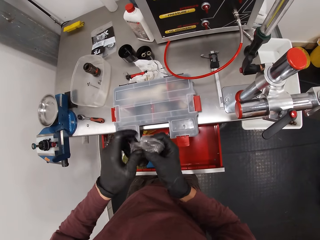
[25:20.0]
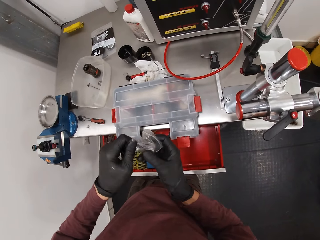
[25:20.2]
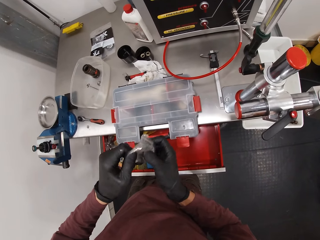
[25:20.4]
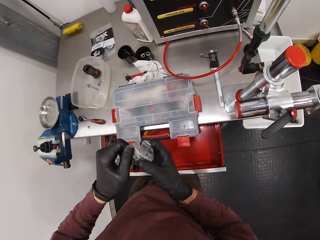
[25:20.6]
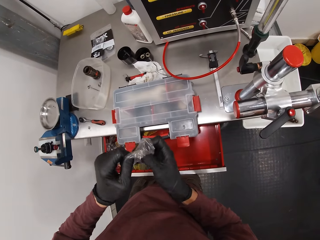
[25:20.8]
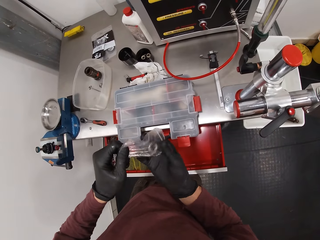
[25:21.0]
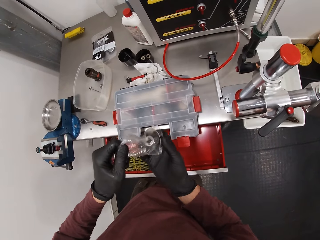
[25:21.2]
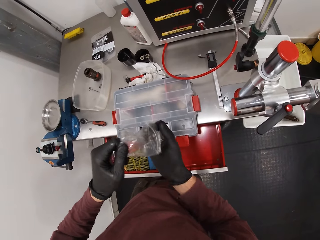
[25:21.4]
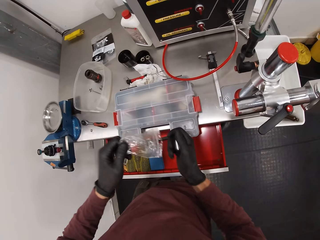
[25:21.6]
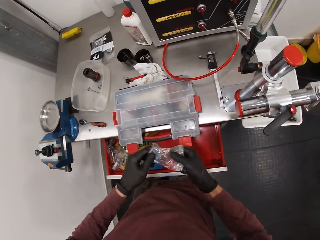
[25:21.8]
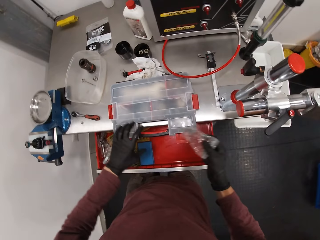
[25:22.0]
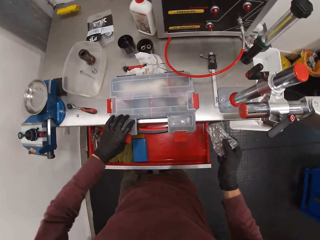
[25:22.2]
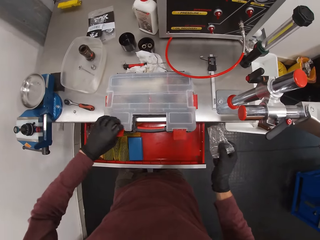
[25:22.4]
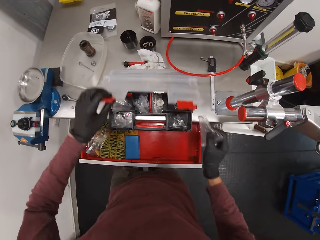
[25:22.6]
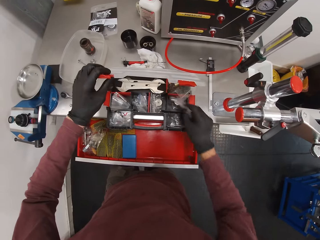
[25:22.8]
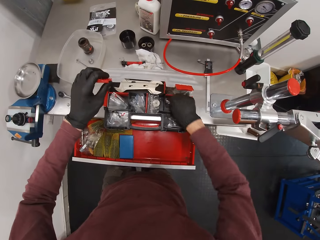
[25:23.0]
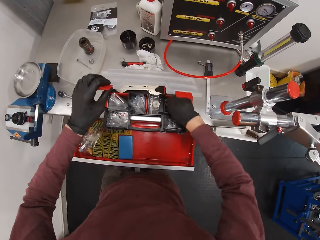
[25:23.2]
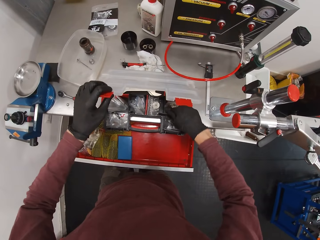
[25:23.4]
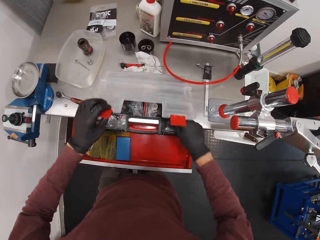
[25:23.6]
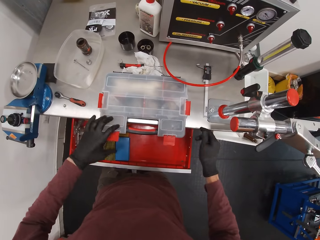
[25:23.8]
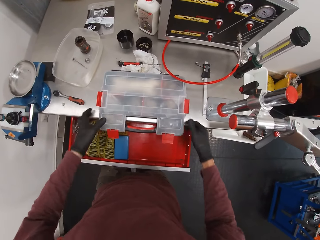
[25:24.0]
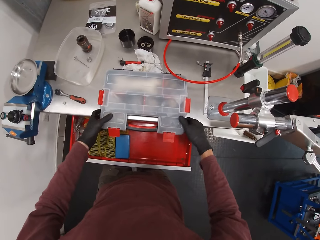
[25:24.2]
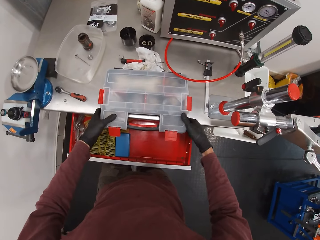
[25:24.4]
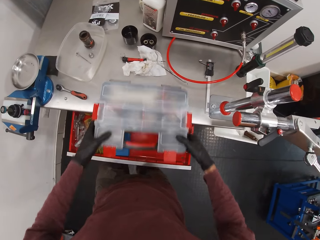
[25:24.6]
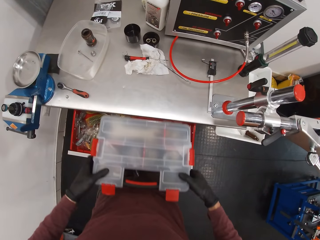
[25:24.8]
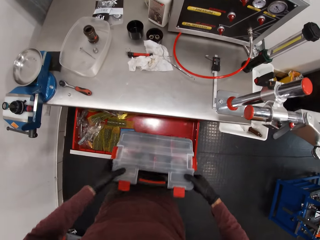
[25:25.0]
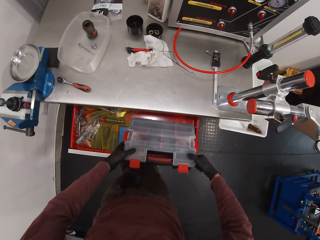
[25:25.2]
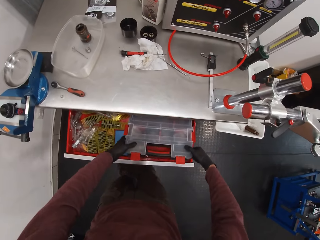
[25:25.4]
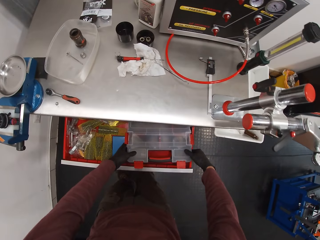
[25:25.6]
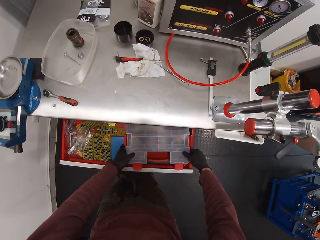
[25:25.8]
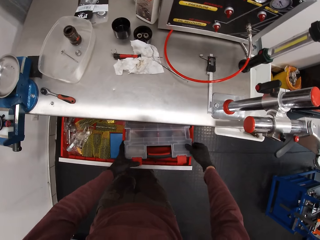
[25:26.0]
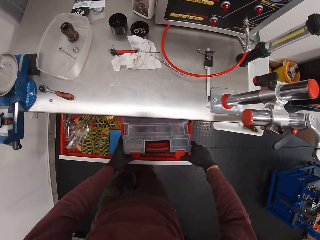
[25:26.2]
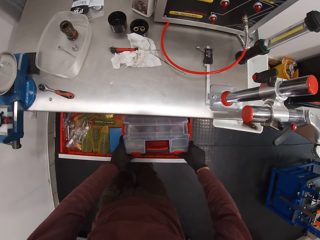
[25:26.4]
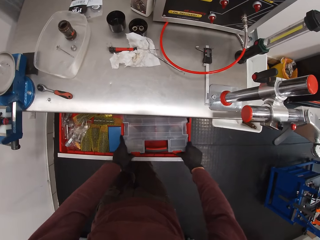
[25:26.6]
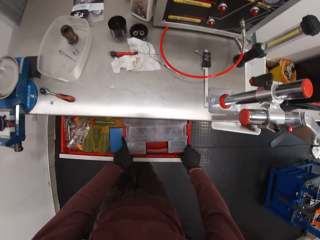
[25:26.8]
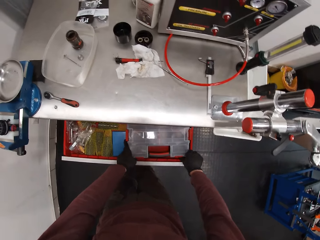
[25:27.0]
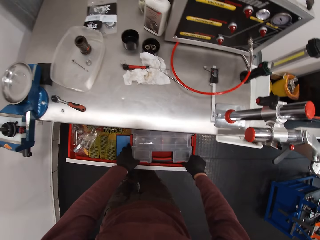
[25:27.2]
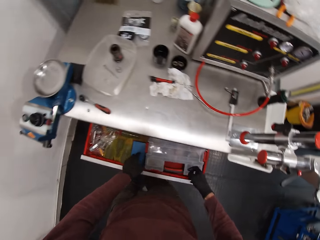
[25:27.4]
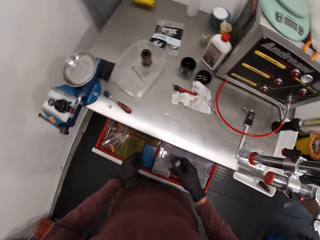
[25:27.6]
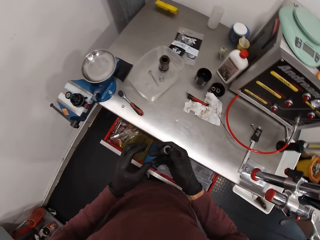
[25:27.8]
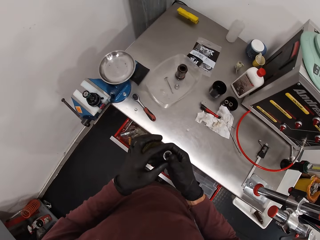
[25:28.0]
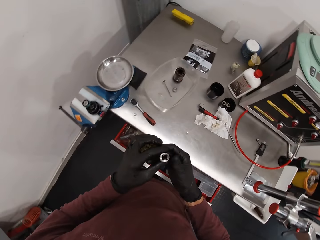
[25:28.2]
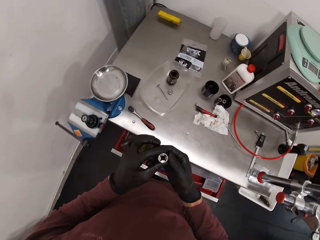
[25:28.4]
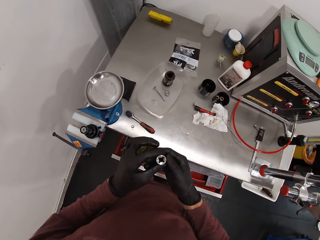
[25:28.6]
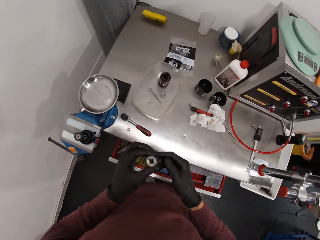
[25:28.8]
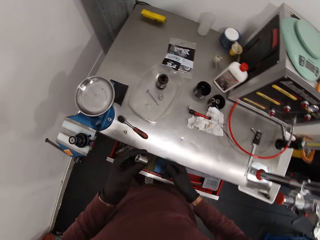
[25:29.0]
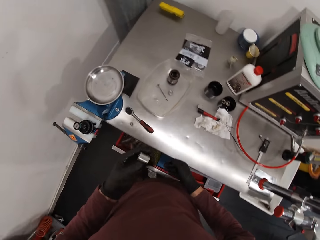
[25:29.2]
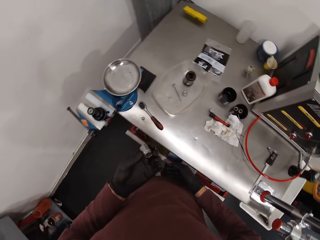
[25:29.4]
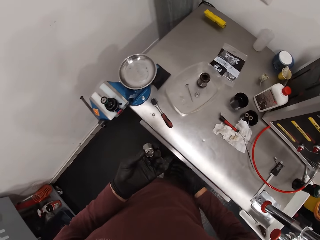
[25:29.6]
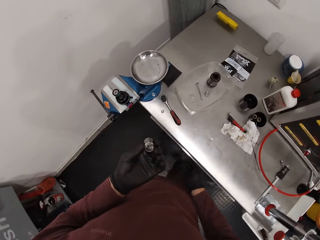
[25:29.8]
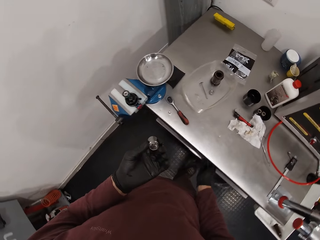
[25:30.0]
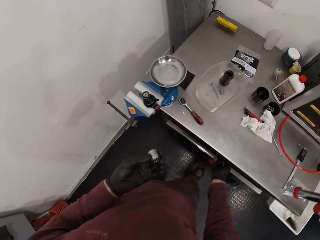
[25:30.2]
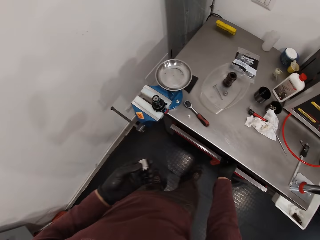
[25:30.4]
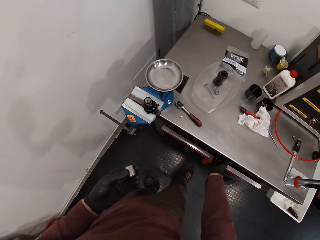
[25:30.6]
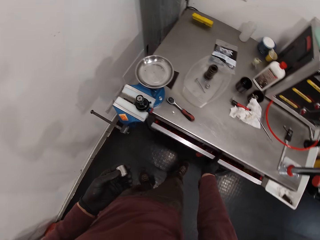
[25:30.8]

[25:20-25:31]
The camera wearer moves the nylon to his right hand. He opens the tool box with his left hand. He drops the nylon in the tool box with his right hand. He closes the tool box with his left hand. He picks up the tool box from the workstation with both hands. He pulls the tool box. He places the tool box in the drawer with both hands. He clips the front of the tool box with both hands. He moves both hands. He lifts something. He holds the bolt with both hands. He makes a step. He closes the drawer with his right hand.

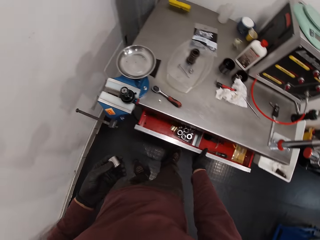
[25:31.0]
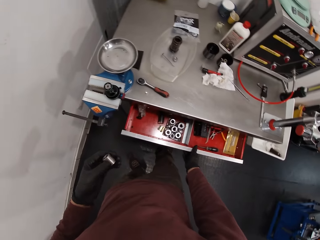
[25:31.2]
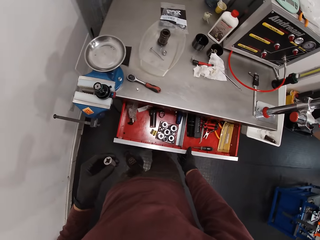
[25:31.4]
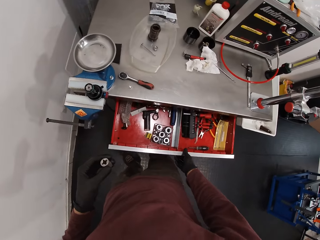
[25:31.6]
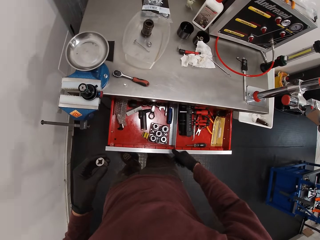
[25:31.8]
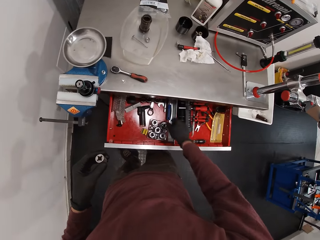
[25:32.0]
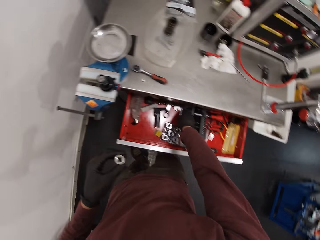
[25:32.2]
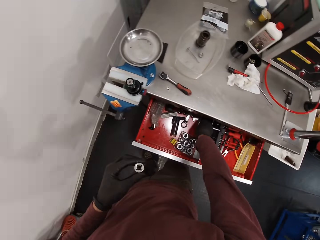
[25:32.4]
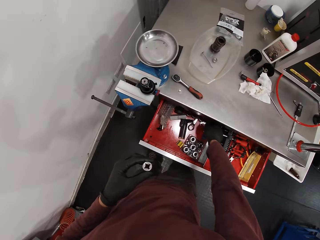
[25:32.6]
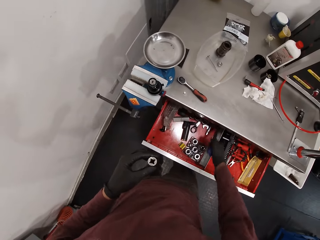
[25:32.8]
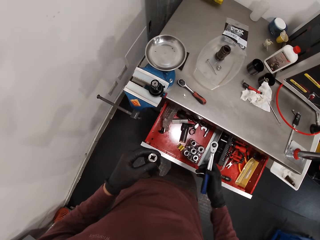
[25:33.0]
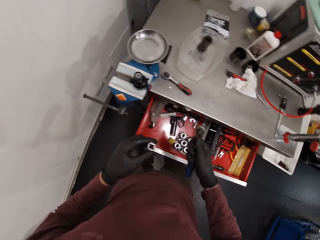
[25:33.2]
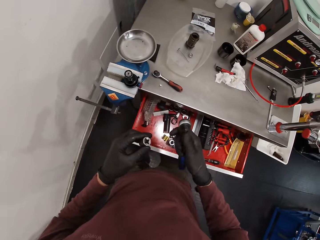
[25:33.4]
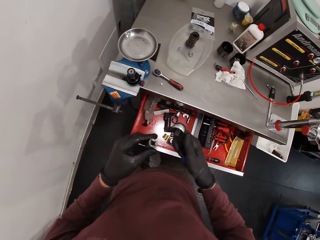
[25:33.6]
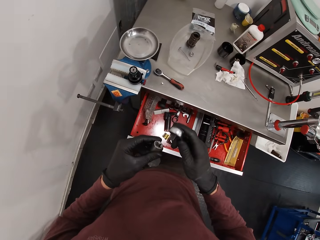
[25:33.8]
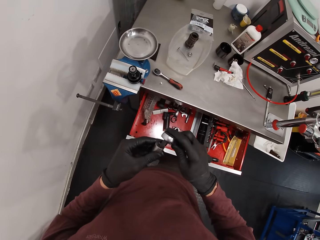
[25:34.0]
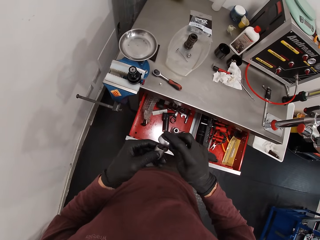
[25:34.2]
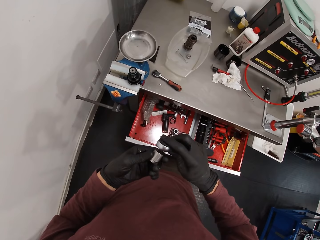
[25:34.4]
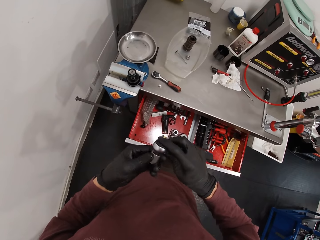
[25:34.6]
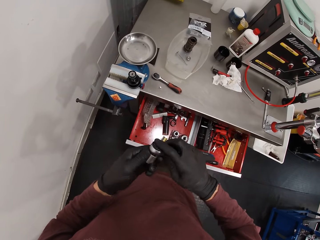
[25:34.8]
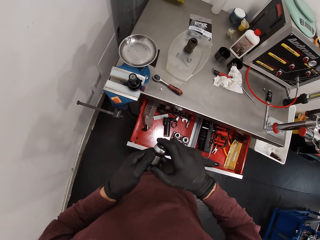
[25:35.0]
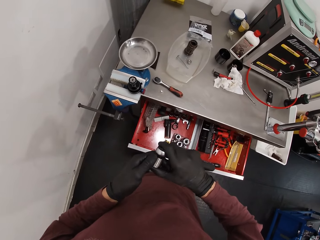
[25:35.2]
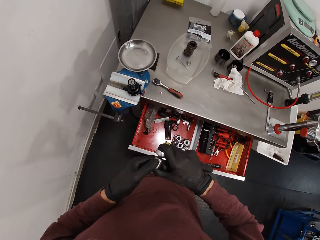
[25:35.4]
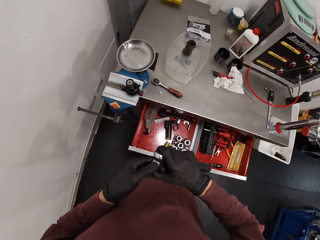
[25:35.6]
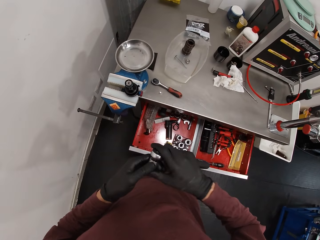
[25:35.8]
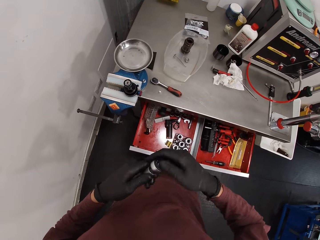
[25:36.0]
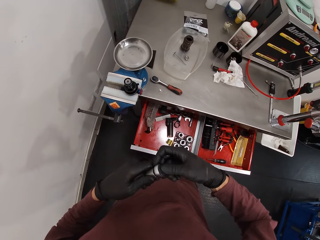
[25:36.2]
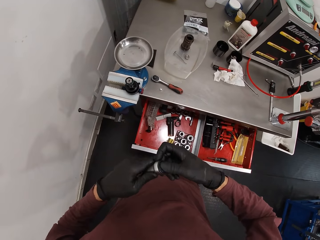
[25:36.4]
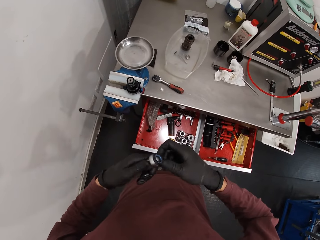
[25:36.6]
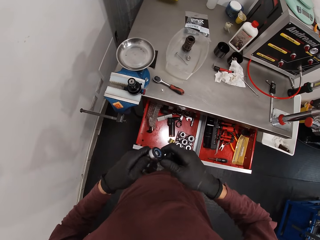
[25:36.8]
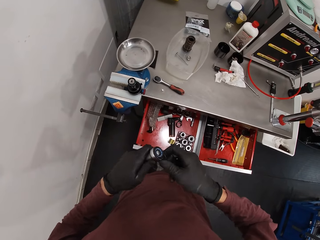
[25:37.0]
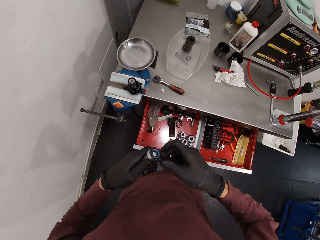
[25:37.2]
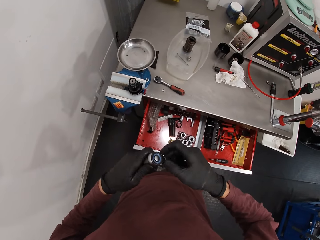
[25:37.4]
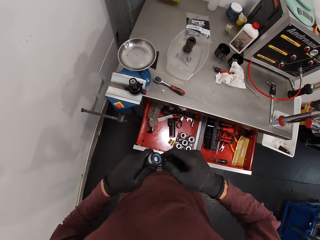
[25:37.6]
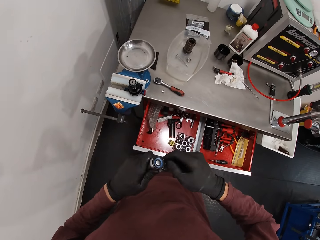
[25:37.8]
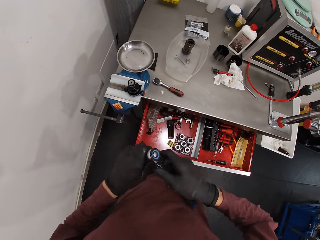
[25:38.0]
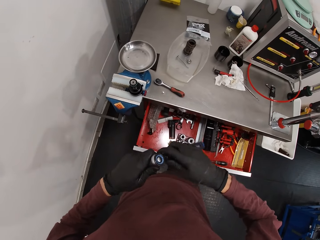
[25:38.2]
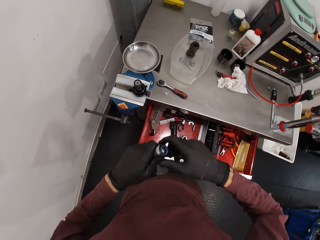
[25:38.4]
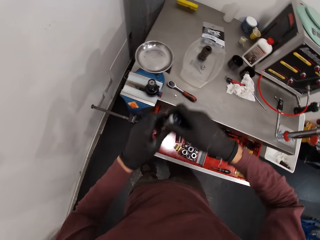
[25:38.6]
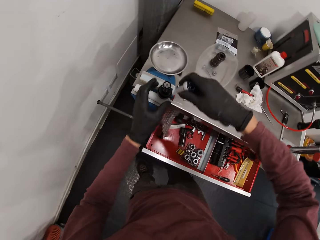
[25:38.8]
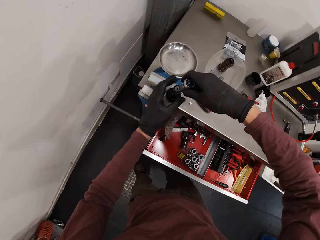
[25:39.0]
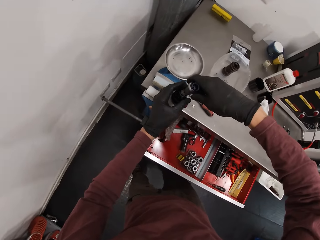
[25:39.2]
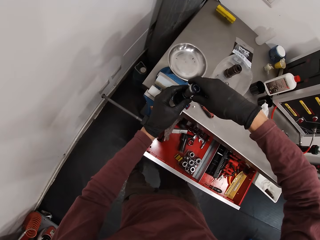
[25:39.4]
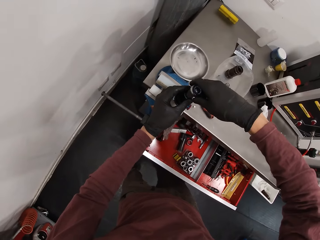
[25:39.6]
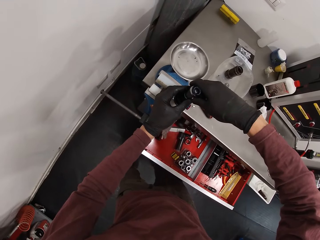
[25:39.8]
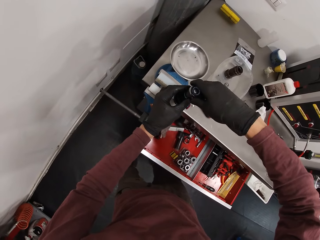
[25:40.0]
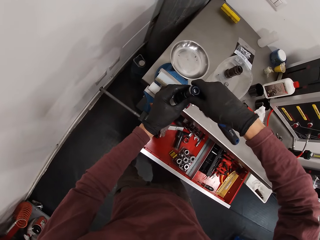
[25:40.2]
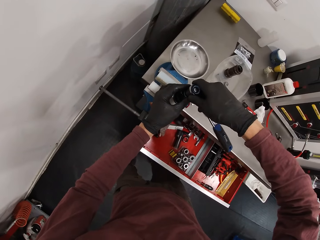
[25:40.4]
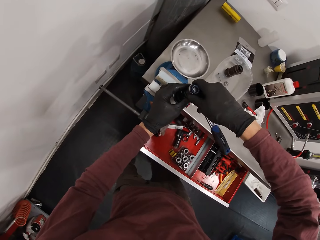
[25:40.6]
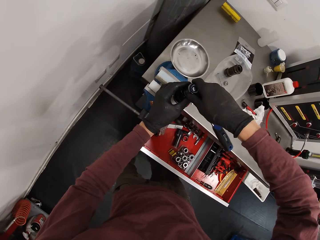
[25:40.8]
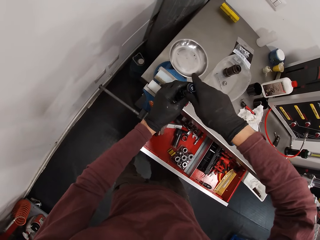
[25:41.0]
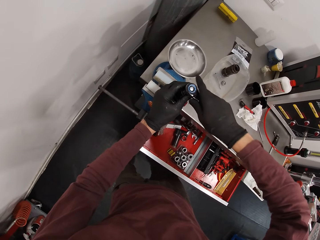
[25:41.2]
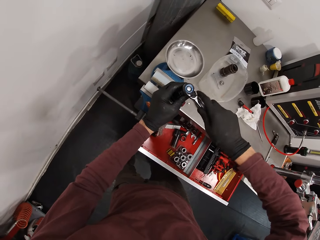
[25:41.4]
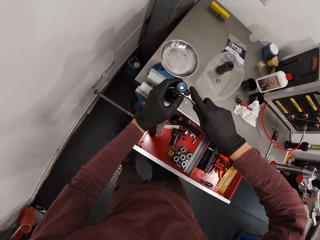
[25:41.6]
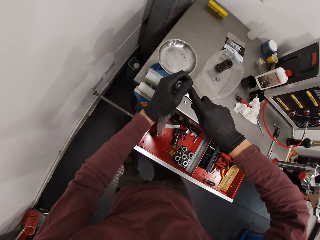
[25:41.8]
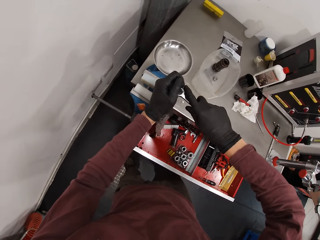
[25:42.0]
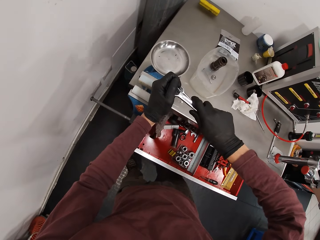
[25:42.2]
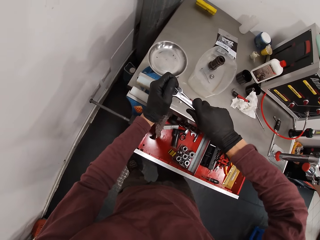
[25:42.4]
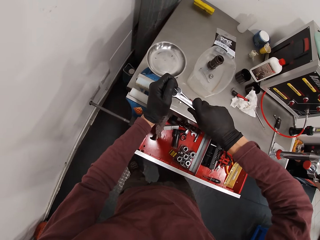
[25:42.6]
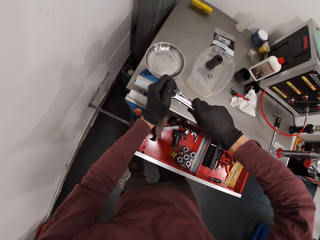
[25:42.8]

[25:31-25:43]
The camera wearer opens a drawer with his right hand. He picks up the wrench from the drawer with his right hand. He fixes the wrench to the bolt in his left hand. He winds the bolt with the wrench in his right hand. He moves both hands. He places the bolt on the machine with both hands. He fixes the bolt onto the machine with the wrench in his right hand.
